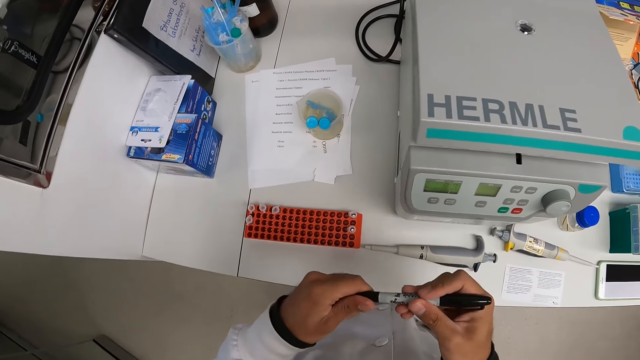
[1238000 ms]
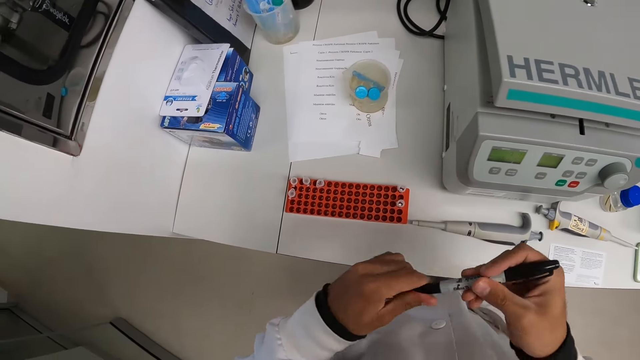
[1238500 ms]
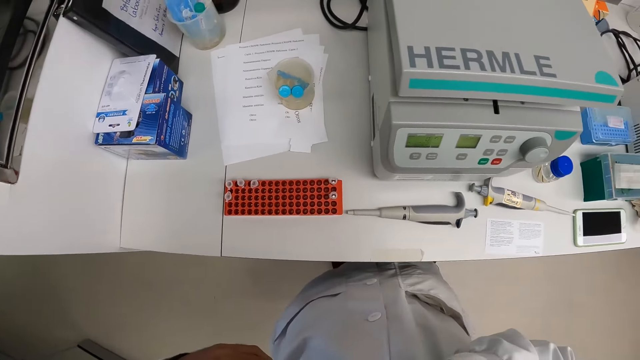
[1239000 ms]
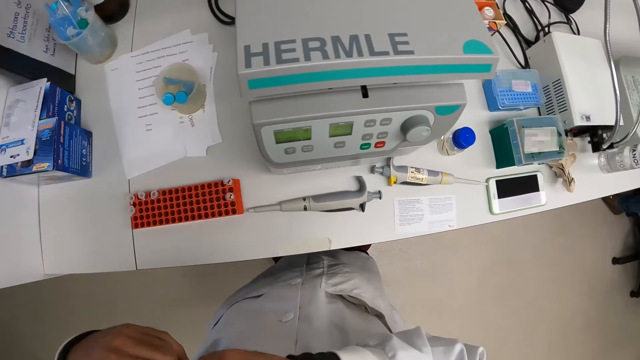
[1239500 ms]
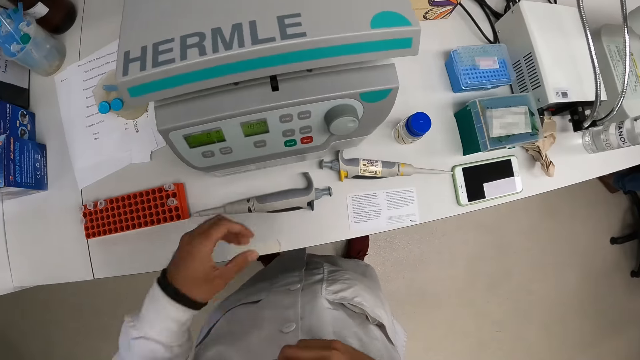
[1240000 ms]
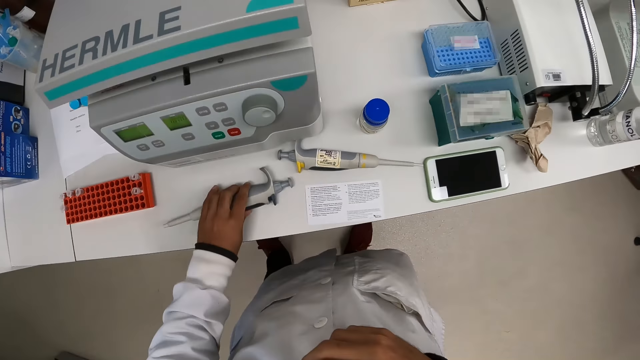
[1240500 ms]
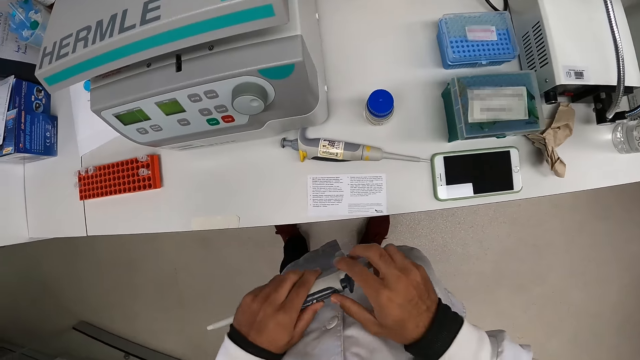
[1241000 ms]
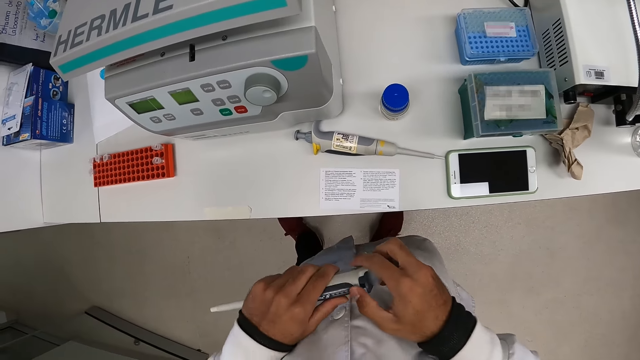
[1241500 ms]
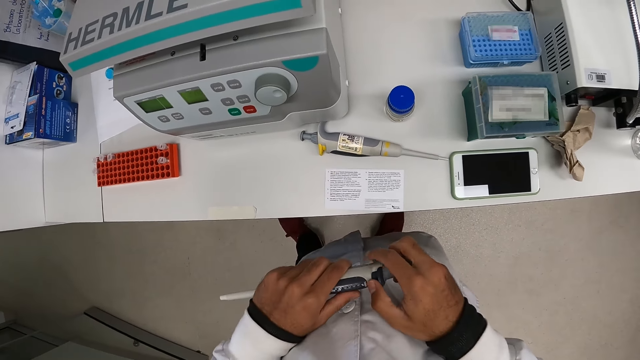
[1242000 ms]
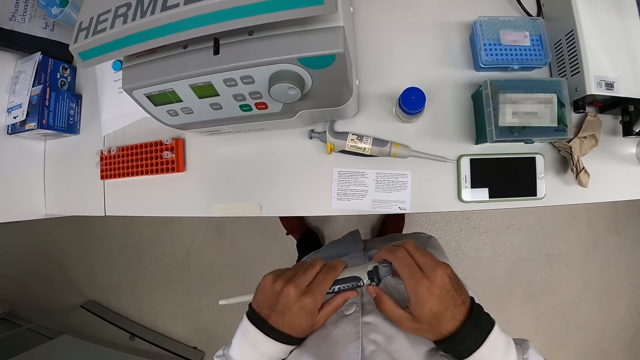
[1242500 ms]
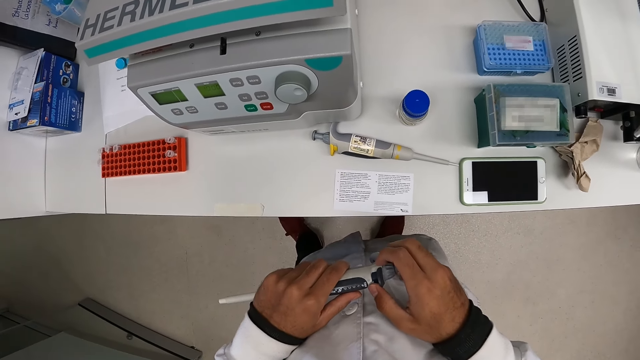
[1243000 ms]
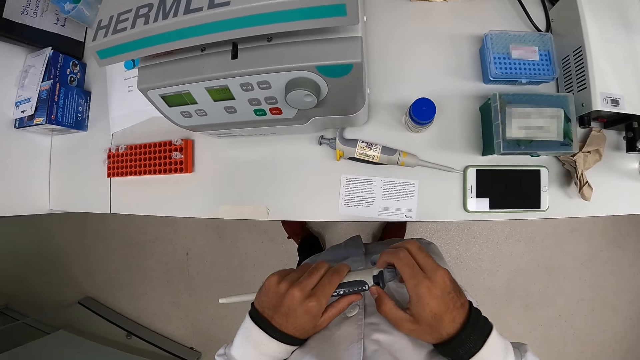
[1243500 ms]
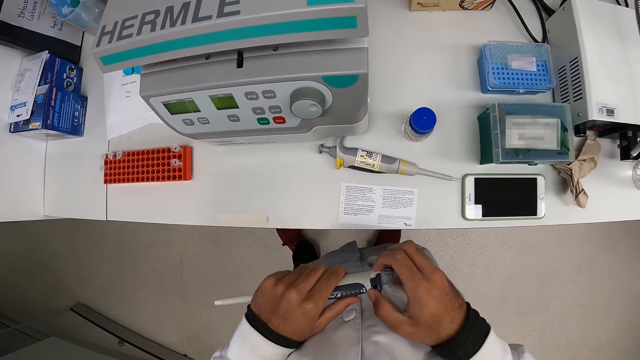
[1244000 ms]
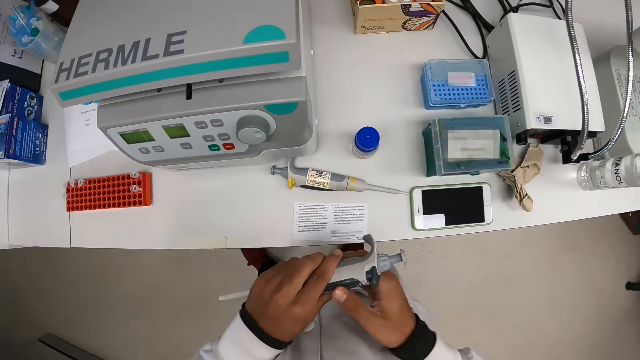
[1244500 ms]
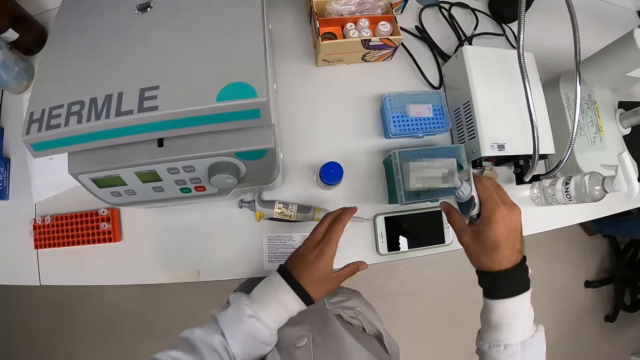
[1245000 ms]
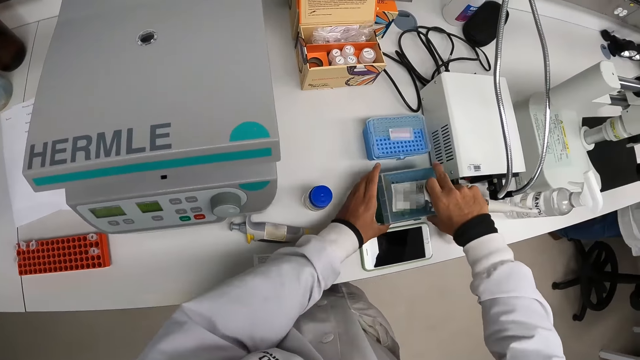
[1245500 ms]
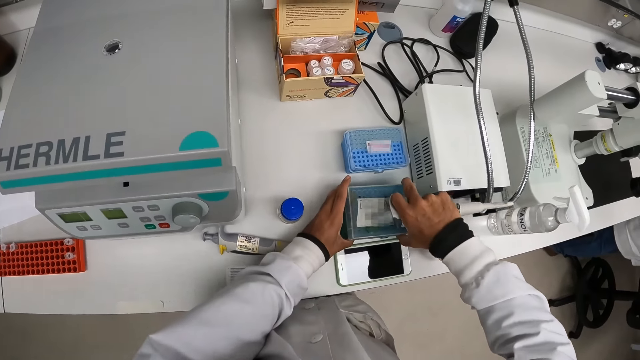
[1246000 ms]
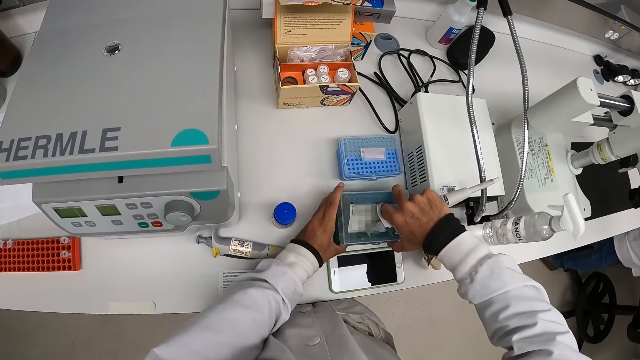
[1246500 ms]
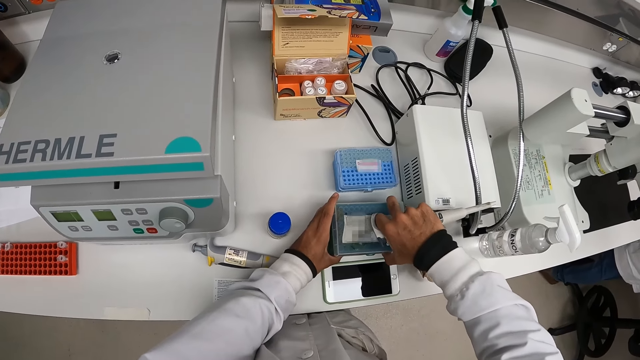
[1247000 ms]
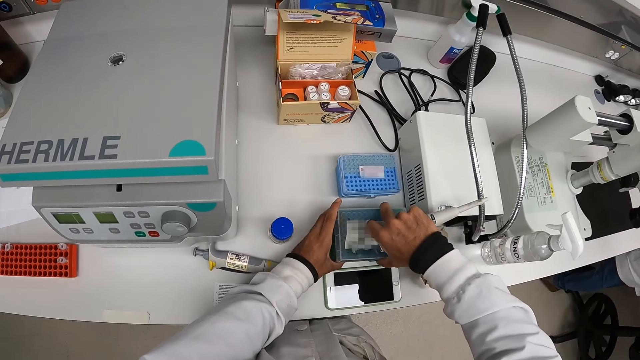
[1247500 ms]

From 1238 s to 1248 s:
The camera wearer closes a pen. He puts the marker in his right hand into his pocket. He picks the pipette from the countertop with his right hand. He operates the pipette in his left hand. He holds the pipette with his hands. He adjusts the pipette. He passes the pipette in his left hand to his right hand. He opens a laboratory box on the countertop with both hands.

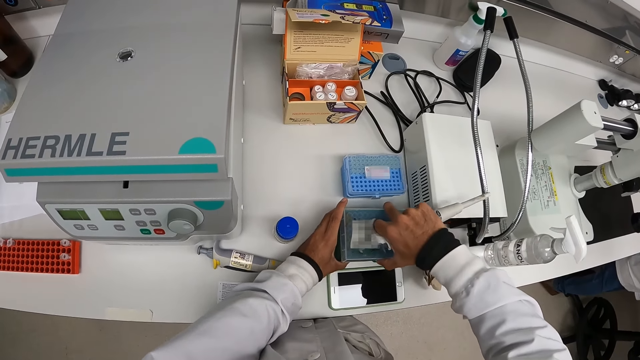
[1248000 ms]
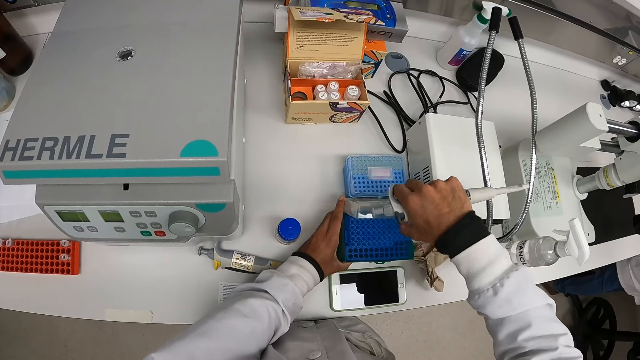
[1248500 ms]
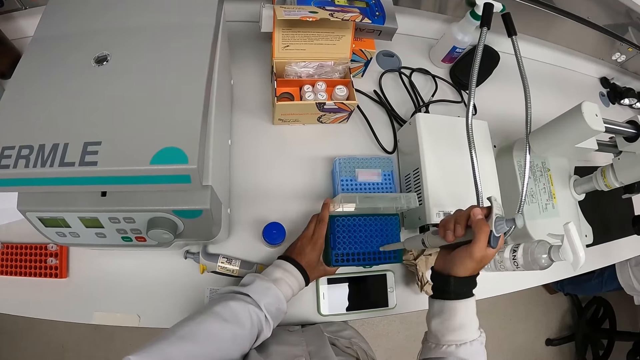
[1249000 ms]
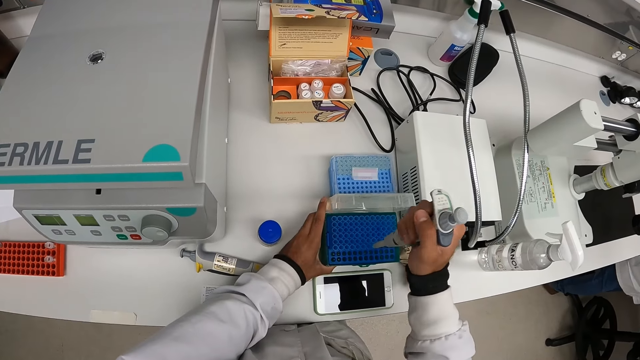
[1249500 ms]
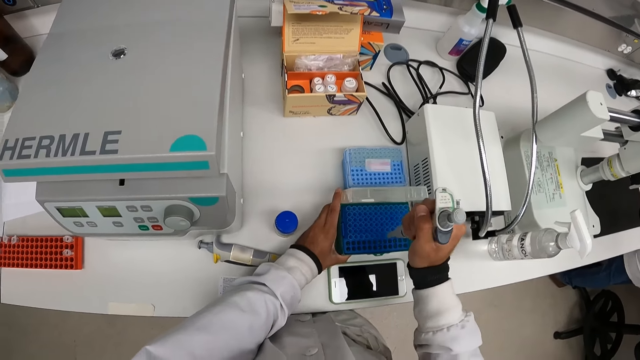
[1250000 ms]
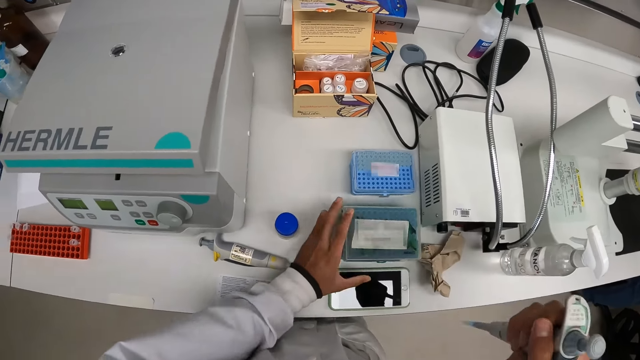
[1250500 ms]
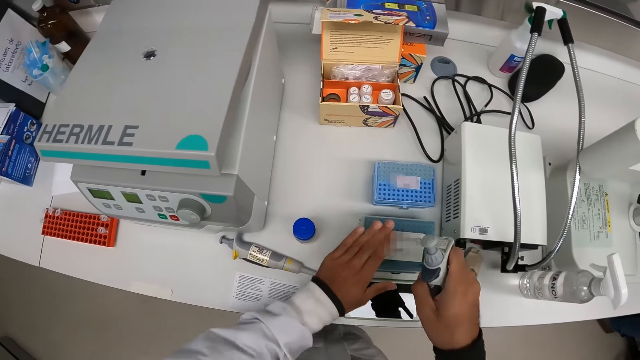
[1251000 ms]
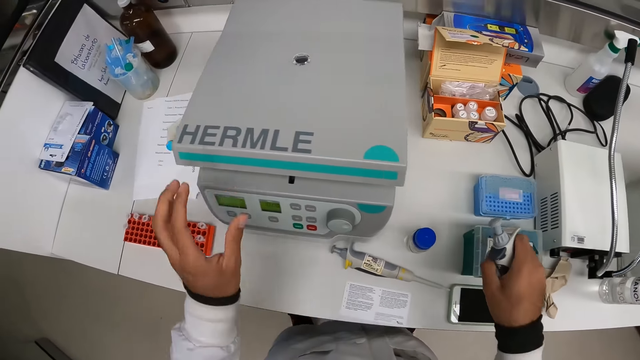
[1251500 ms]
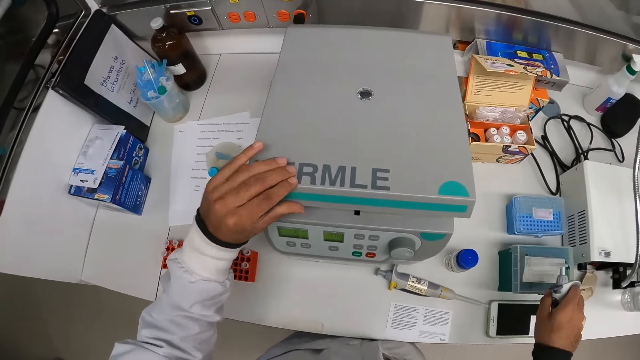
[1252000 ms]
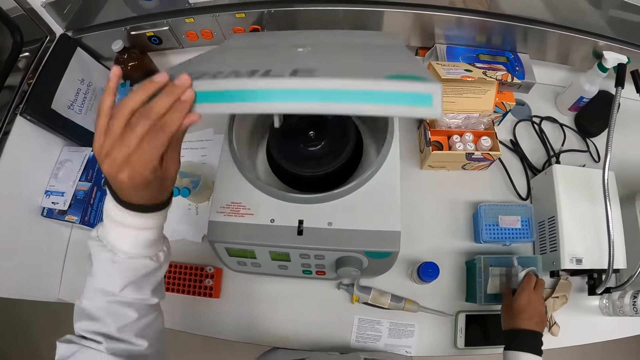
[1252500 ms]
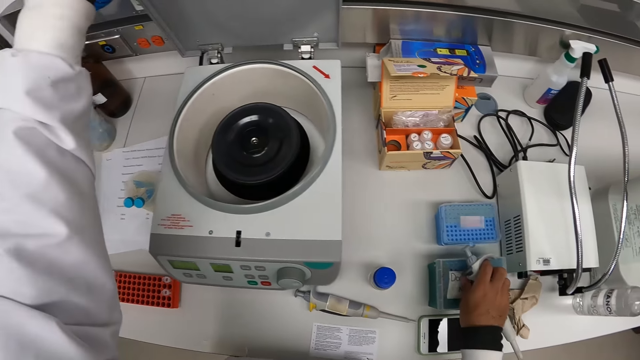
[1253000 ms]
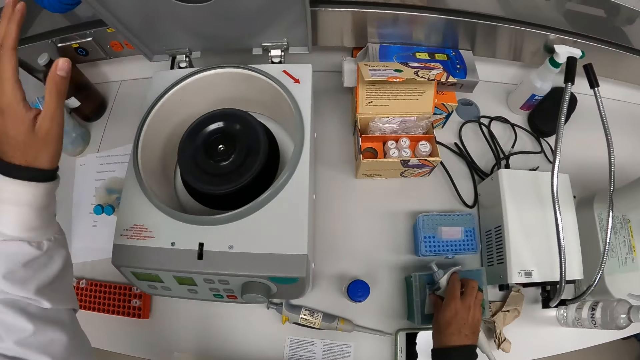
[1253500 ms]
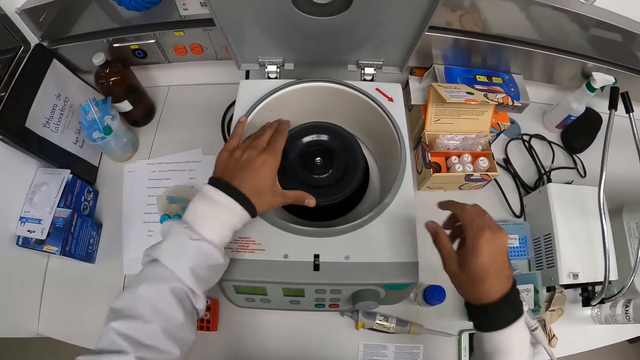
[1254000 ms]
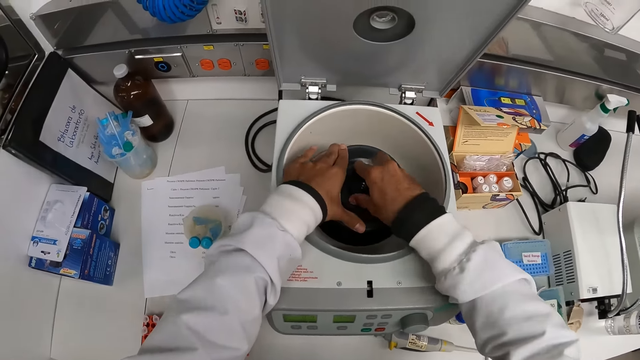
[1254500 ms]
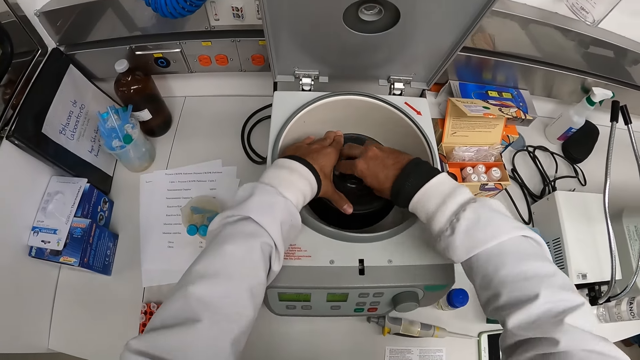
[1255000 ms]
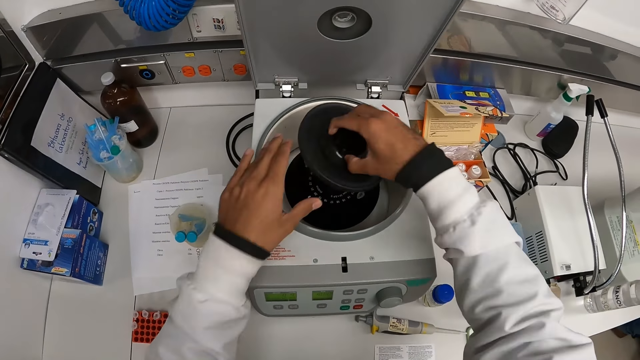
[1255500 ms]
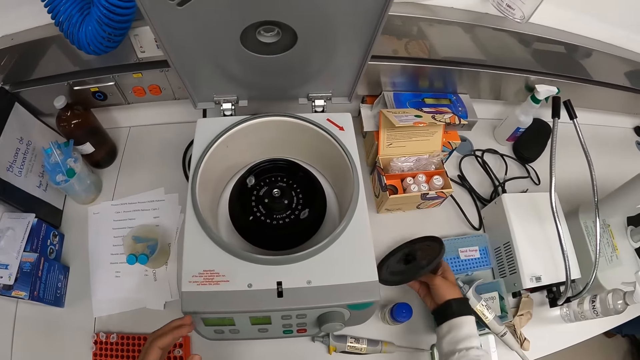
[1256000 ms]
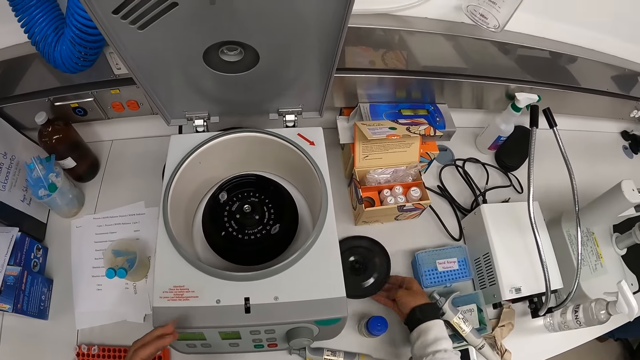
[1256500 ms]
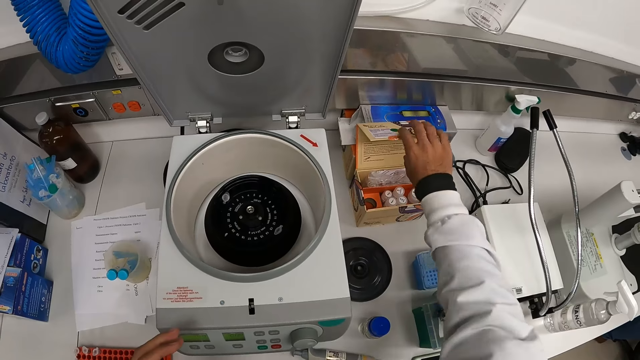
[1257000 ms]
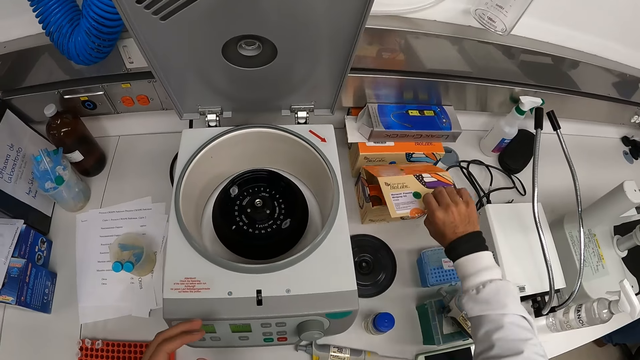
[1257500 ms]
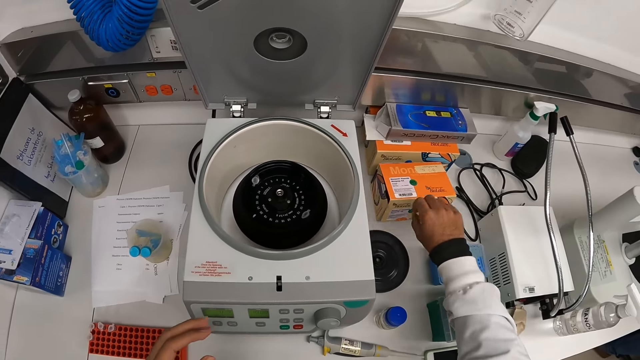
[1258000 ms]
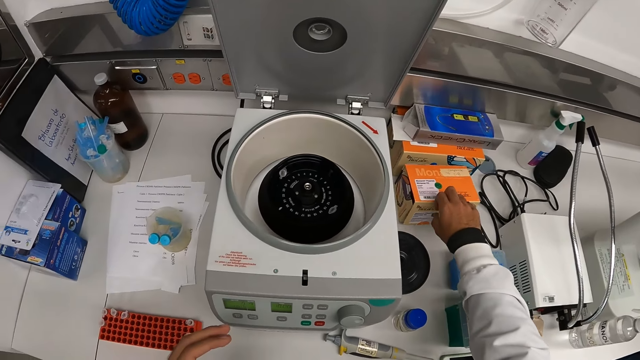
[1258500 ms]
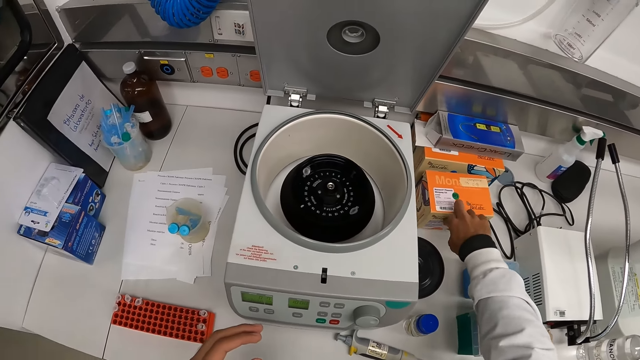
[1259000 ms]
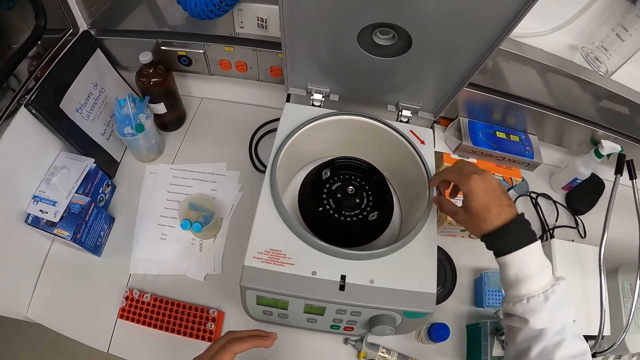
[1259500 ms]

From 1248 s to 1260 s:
The camera wearer pours some chemical into the container box. He sips medicine. He covers the container box with his left hand. He opens the laboratory centrifuge with his left hand. He drops the pipette in his right hand on the container box. He removes a part of the laboratory centrifuge with both hands. He opens the lid. He drops the part of the centrifuge on the countertop. He closes a carton with his right hand. He flaps the box.
